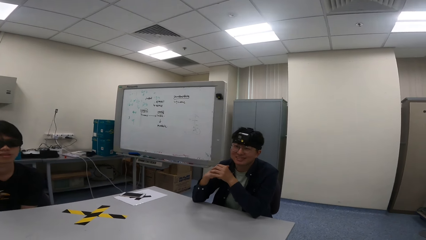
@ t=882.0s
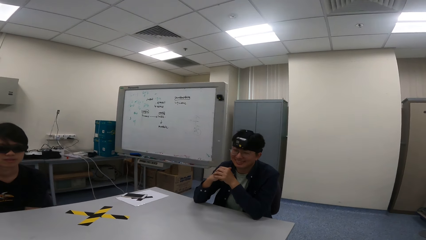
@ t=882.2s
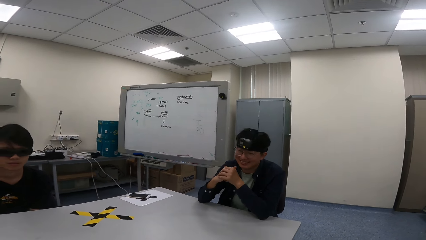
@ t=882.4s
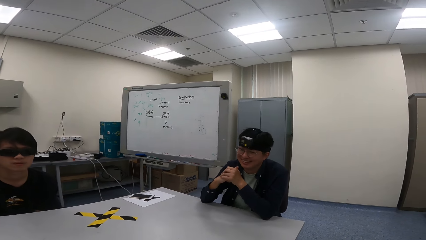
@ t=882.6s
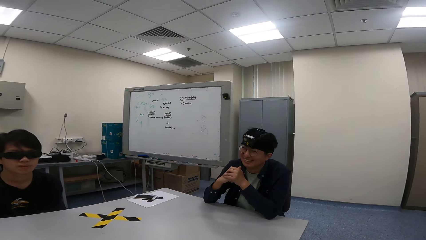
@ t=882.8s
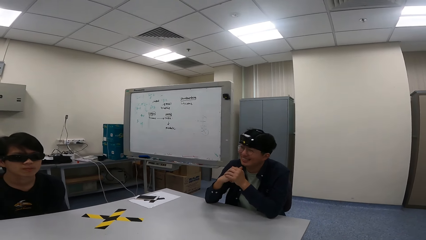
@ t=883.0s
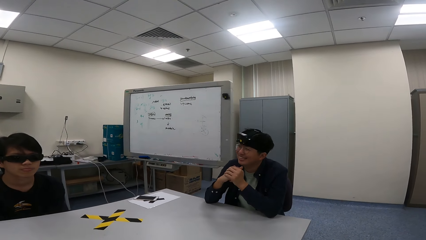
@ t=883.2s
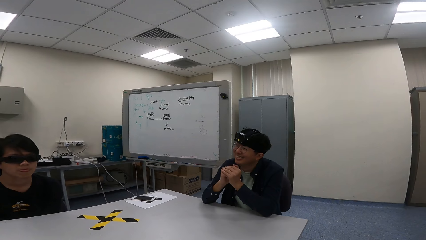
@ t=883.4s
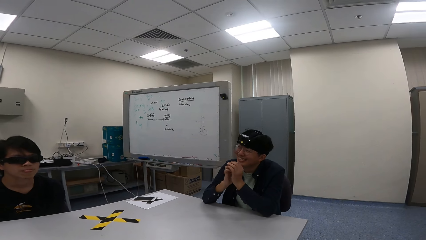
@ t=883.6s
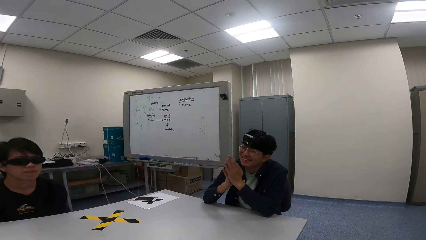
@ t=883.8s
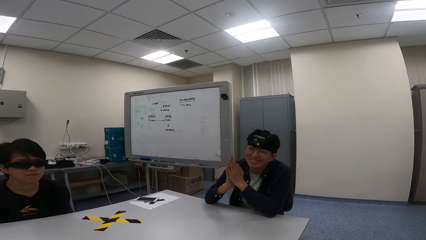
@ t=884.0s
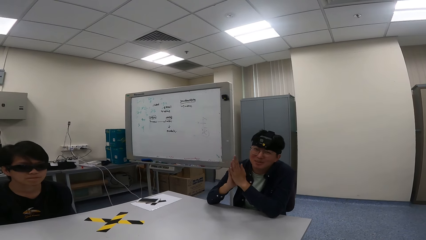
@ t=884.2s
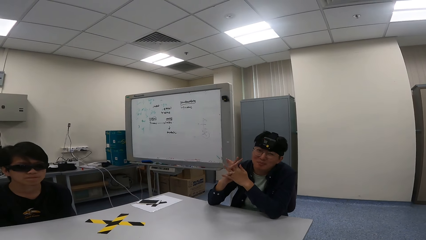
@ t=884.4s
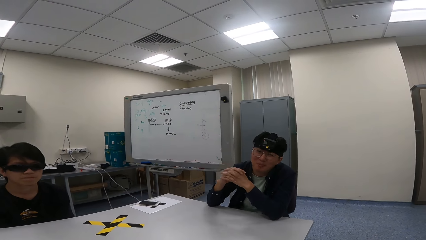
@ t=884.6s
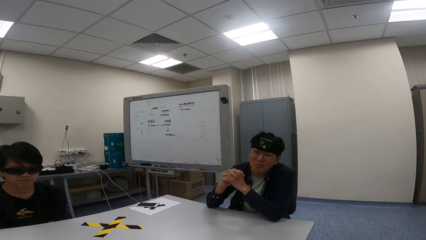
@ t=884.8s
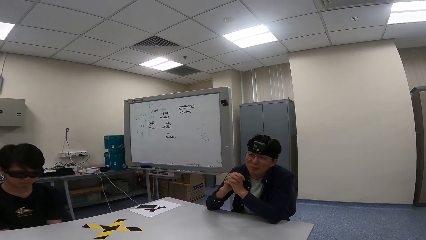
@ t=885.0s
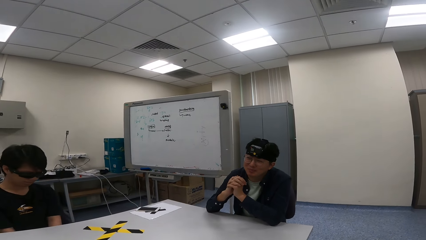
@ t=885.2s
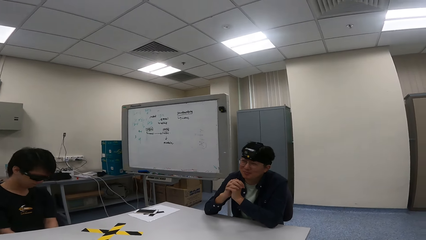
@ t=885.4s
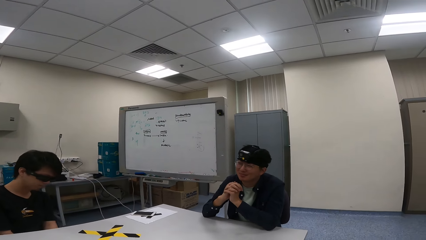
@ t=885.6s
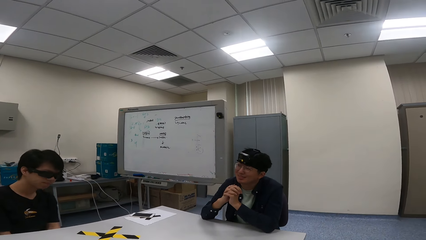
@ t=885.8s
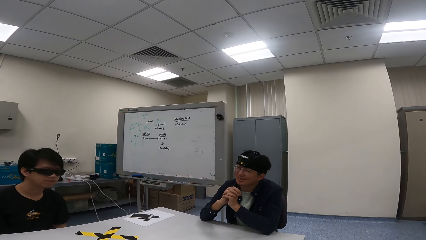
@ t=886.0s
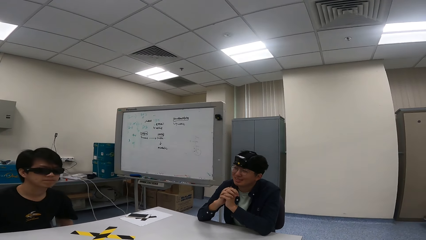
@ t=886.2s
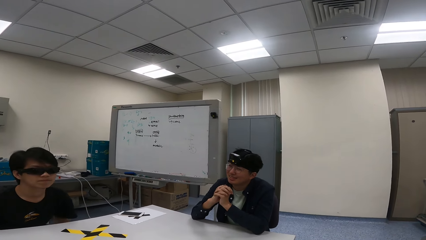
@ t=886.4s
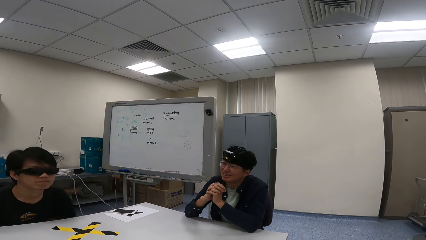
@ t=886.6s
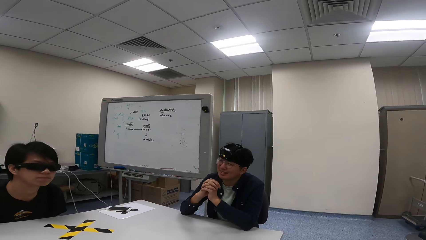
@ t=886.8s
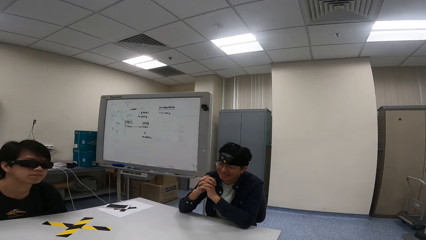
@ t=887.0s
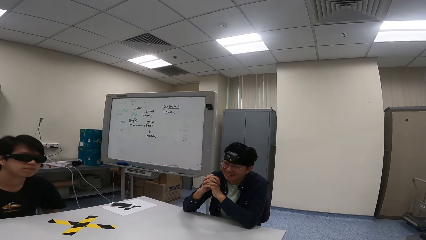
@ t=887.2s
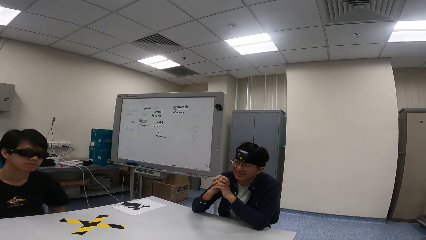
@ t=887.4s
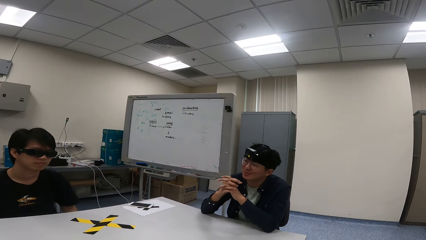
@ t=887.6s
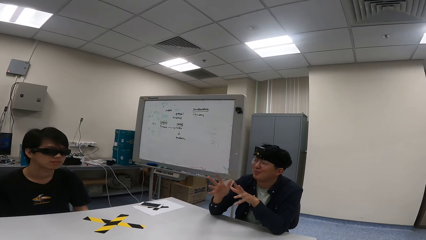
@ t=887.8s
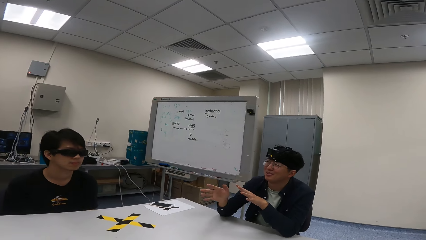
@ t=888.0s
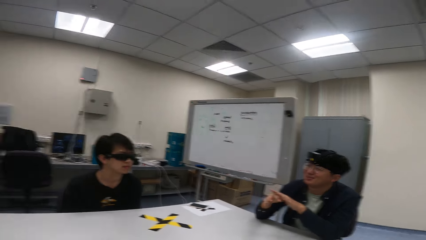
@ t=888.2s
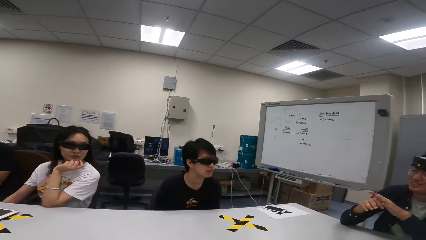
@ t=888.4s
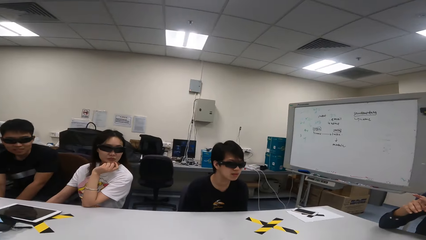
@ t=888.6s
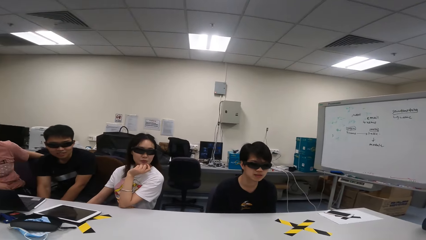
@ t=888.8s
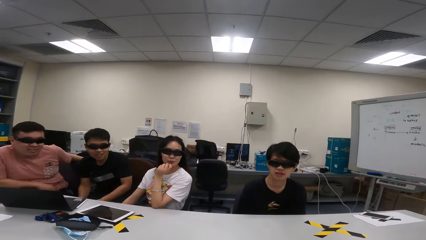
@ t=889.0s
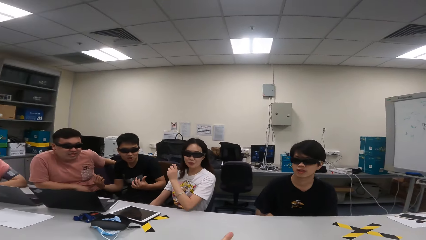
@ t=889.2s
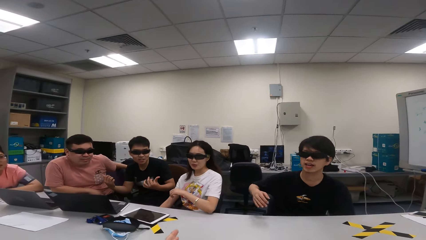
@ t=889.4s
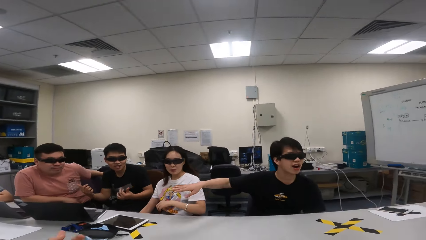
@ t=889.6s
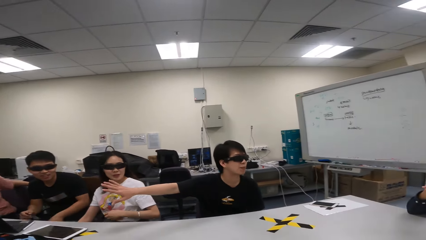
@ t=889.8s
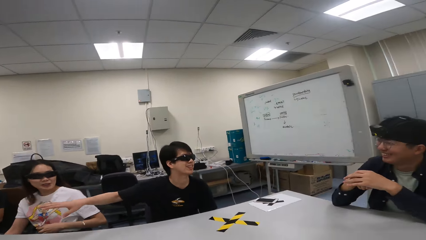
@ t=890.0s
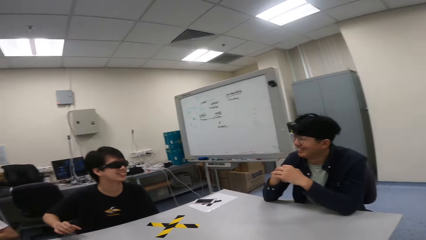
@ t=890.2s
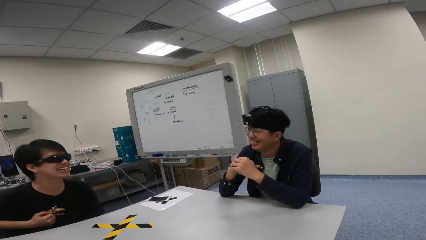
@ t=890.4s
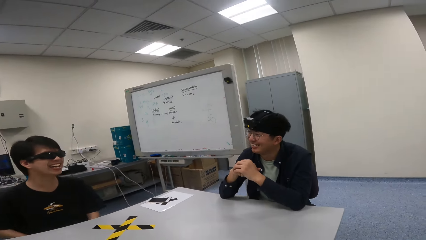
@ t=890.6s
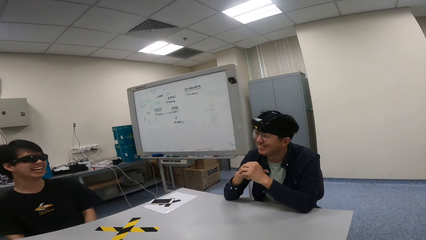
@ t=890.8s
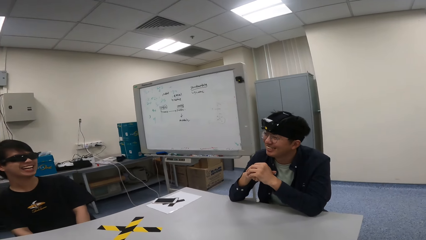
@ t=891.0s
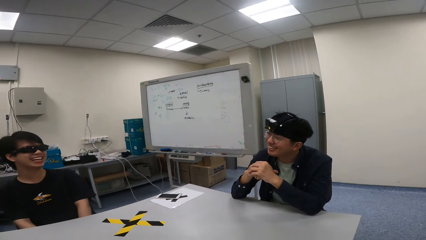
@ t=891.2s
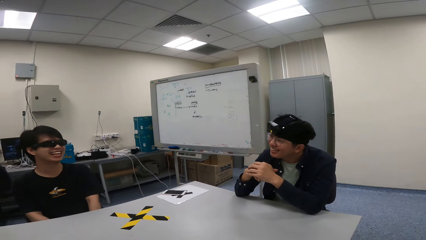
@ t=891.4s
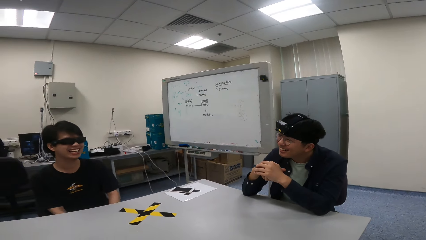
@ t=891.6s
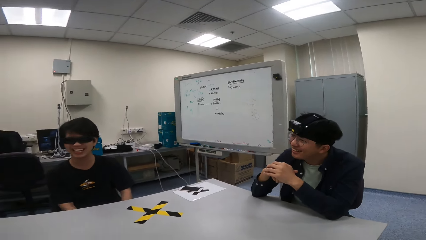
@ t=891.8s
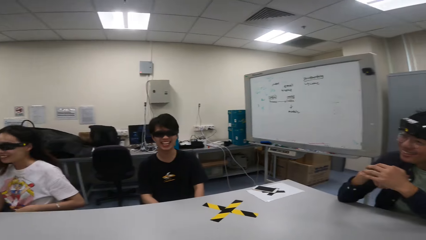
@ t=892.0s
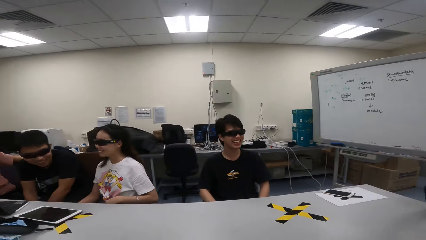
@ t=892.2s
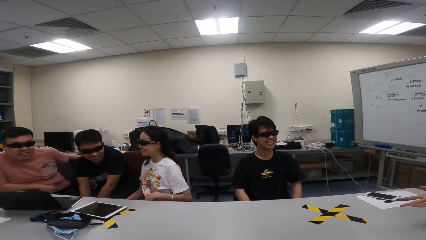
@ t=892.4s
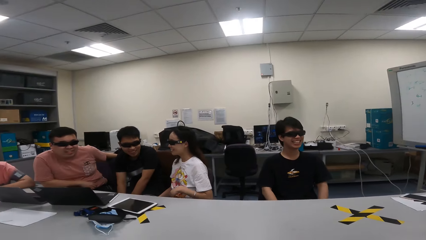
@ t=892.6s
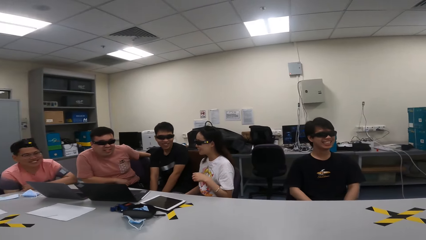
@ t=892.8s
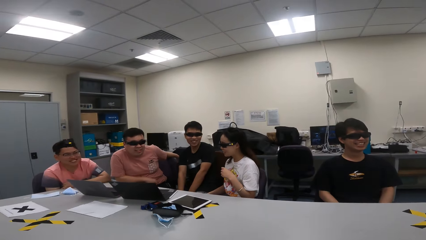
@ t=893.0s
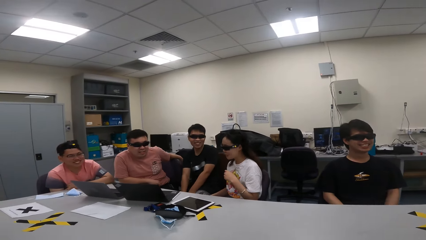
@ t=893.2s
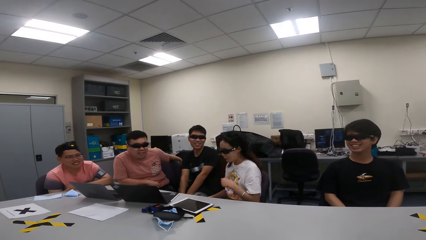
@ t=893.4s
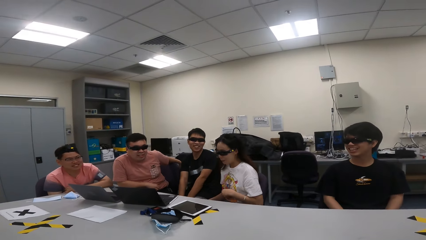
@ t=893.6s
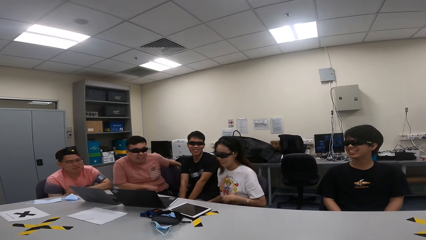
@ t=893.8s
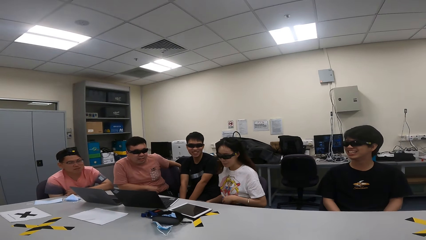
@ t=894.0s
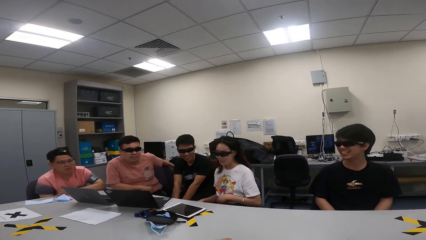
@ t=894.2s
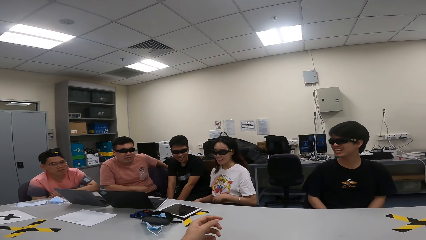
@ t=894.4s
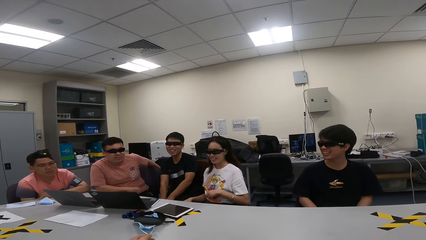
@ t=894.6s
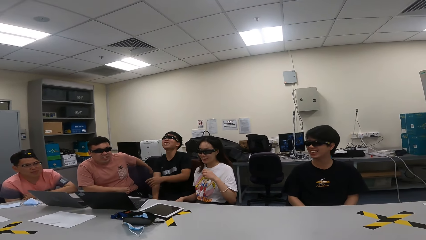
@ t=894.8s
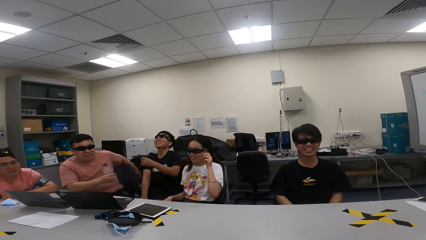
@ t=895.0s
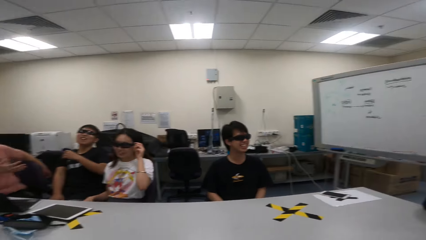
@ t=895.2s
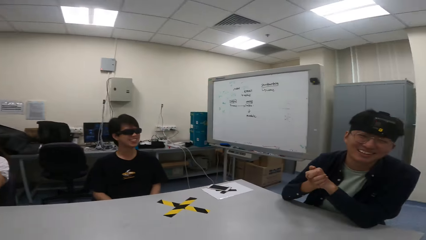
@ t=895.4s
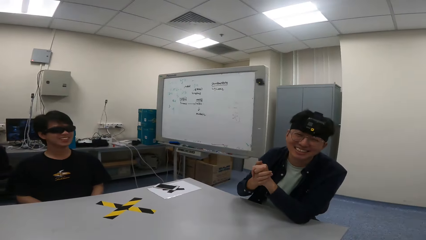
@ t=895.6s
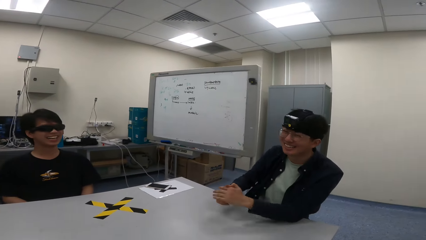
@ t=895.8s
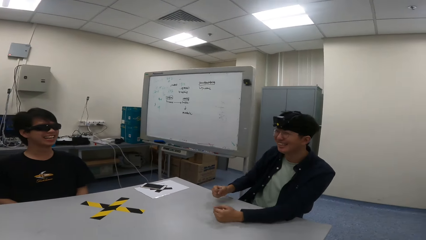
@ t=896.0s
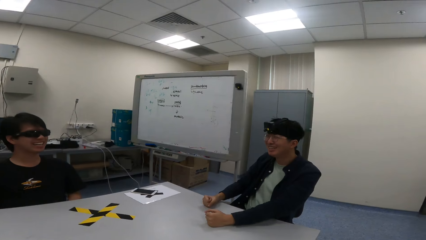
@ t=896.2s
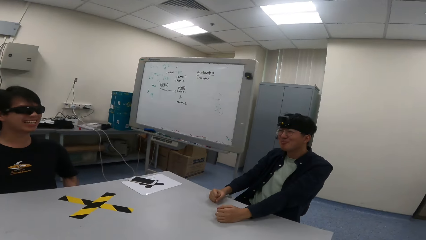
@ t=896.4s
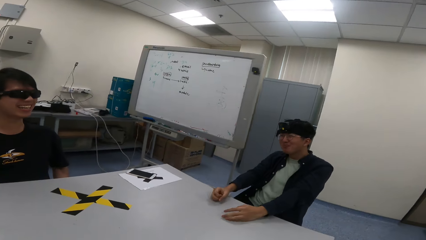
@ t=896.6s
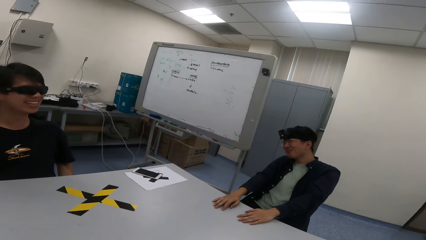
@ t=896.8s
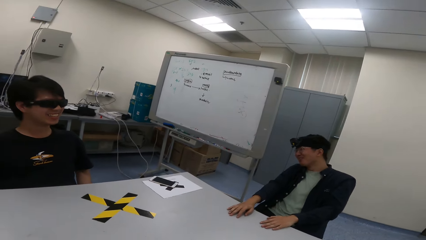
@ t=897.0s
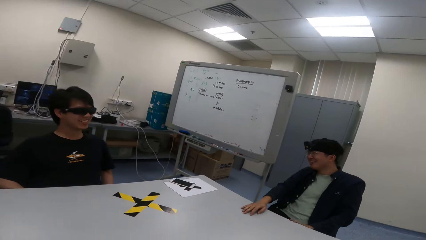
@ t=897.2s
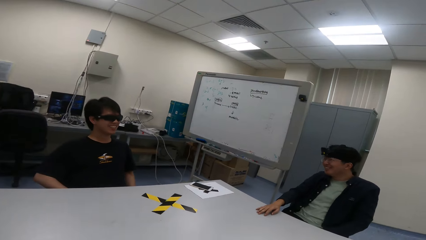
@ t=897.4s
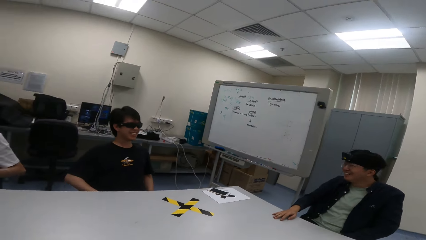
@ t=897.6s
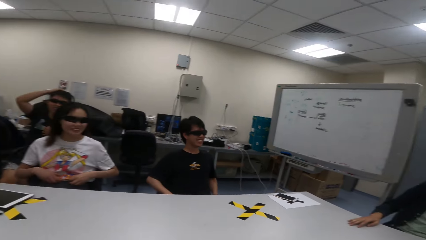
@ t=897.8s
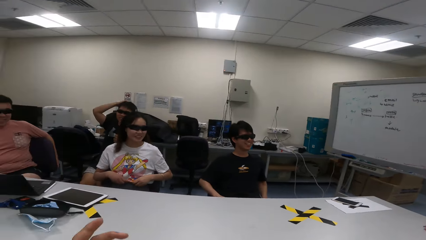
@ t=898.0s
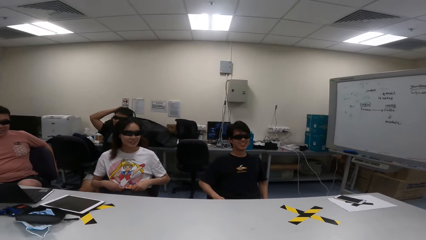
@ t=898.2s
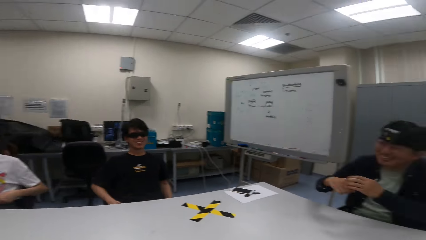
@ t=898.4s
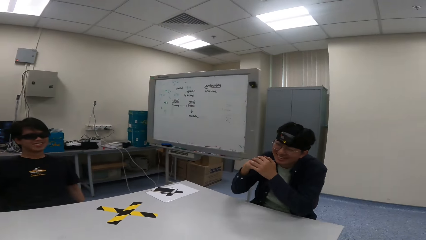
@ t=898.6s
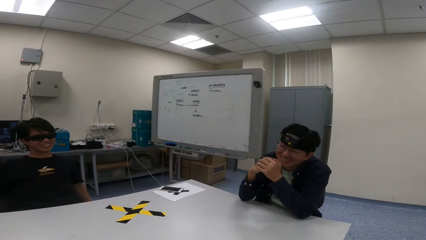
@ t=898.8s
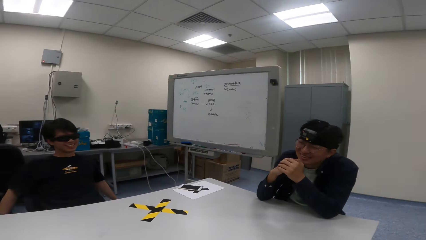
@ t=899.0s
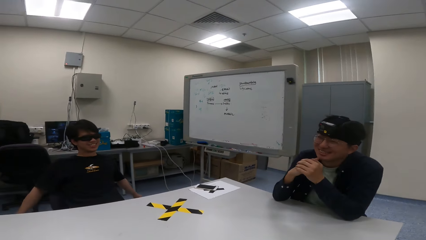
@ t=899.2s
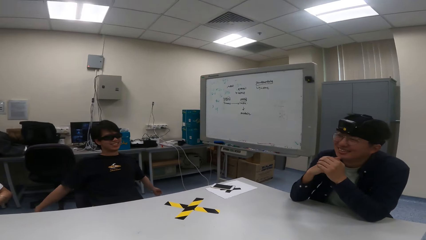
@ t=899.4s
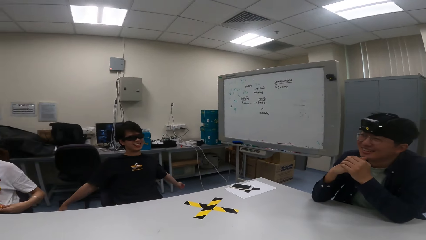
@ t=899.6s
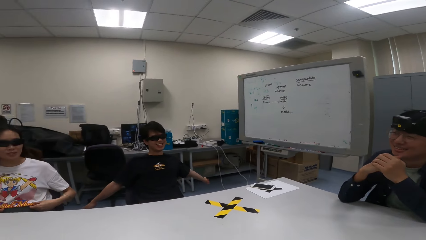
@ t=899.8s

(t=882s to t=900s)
A person laughs. Another person adjusts himself on the chair. The first person sways a hand. A third person lifts the hands. The second person points to the third person. A fourth person nods the head and touches the shades. The first person puts a hand on a table. The fourth person straightens the cloth.
